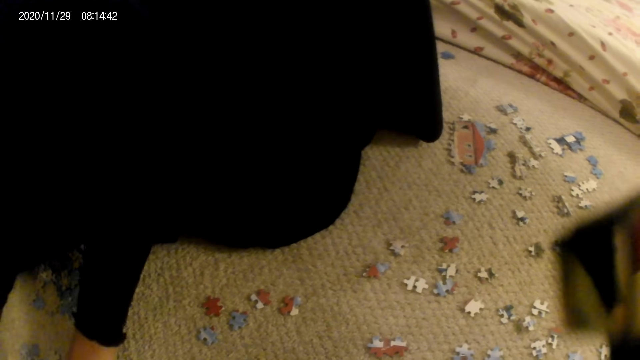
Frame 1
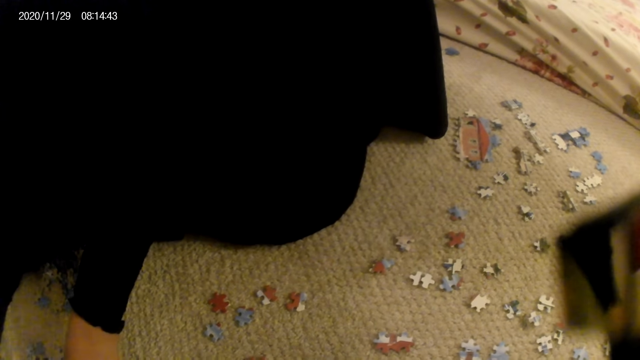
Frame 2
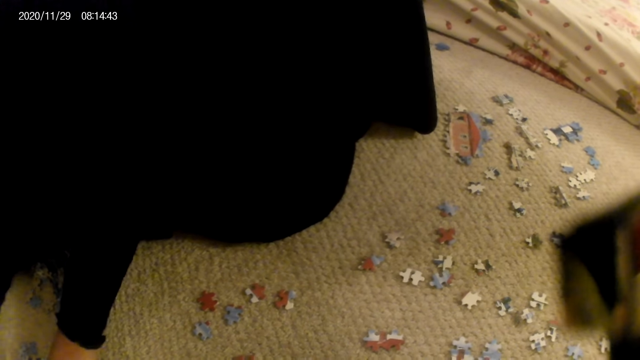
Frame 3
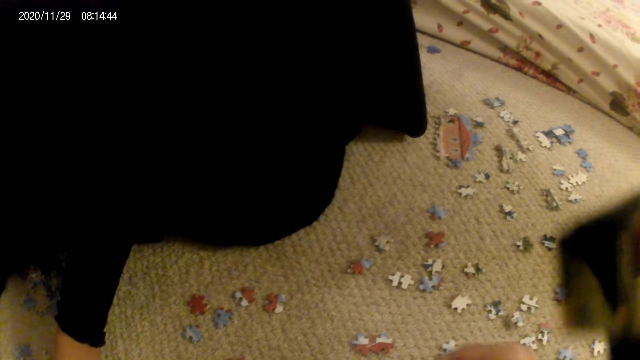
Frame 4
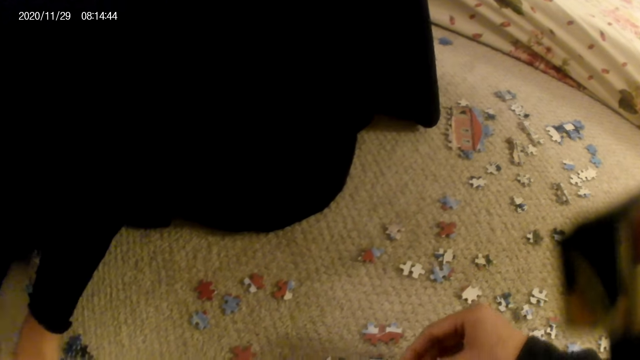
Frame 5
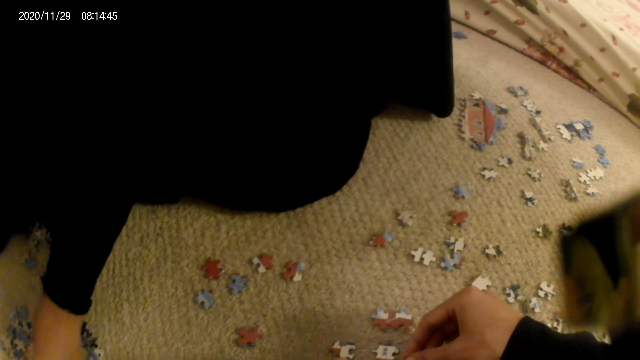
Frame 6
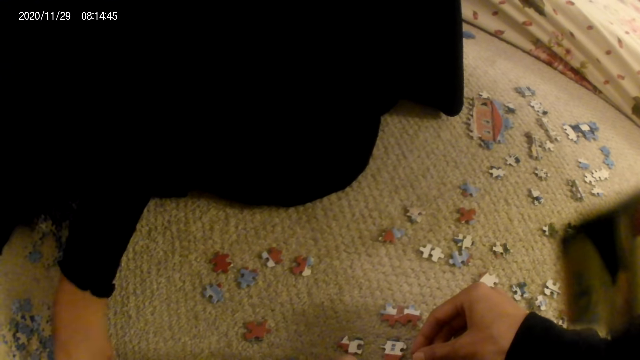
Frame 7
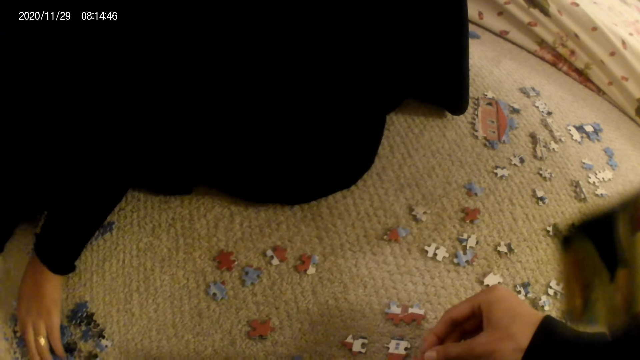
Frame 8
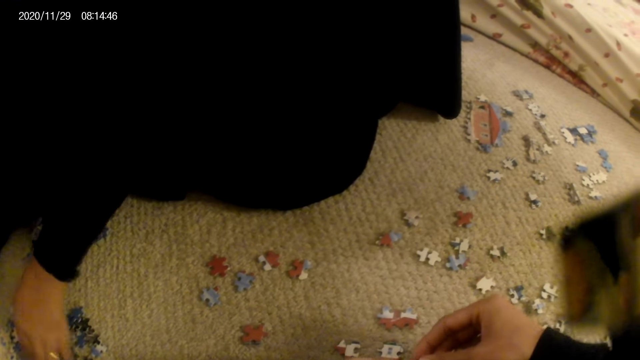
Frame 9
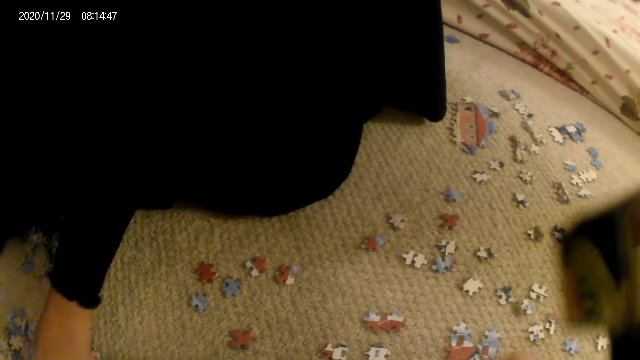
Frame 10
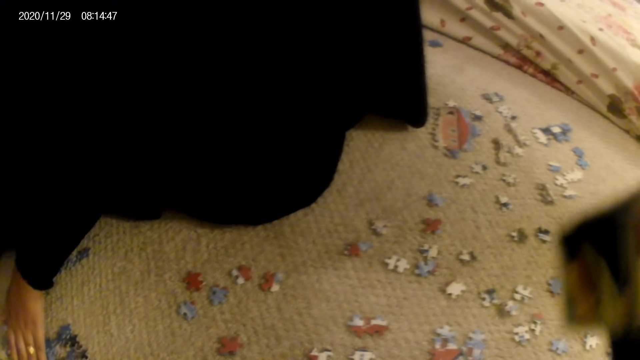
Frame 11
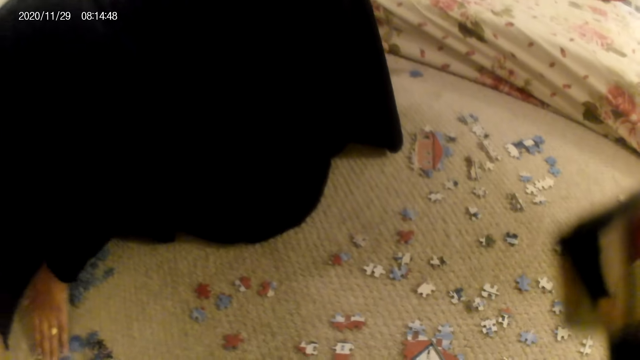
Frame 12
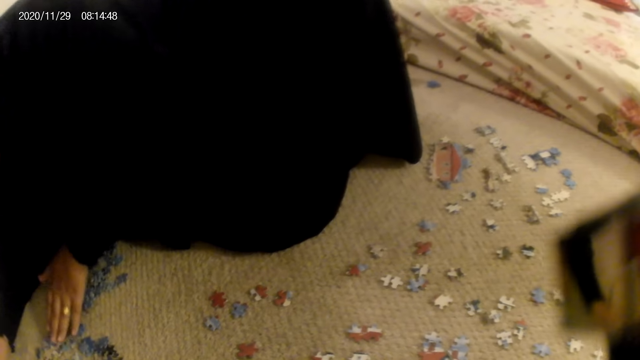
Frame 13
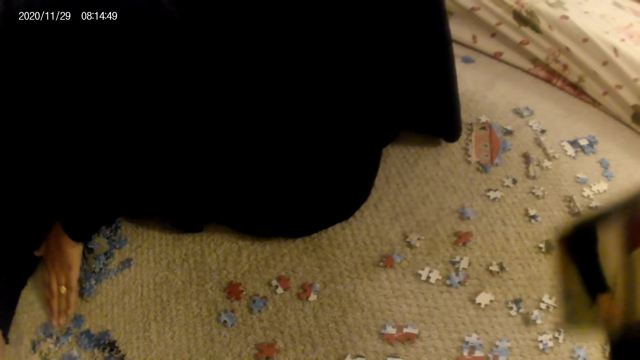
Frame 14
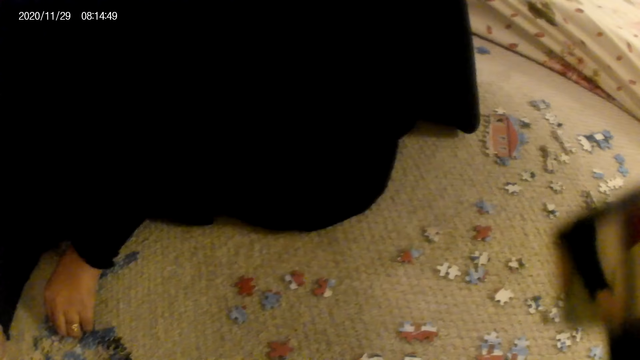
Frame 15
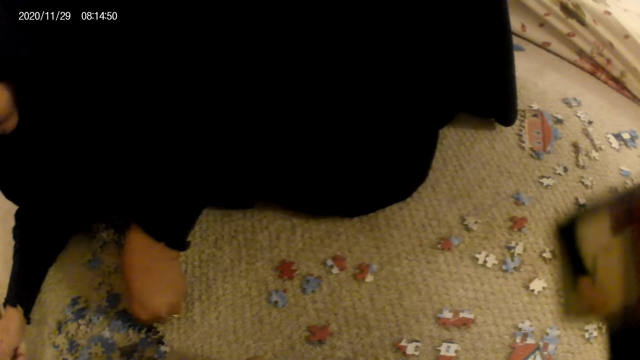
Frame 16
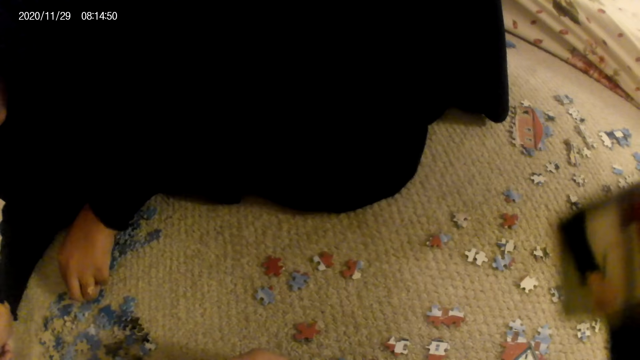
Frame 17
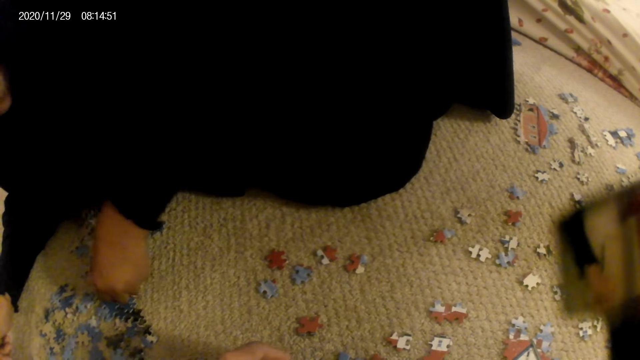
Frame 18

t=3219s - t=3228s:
The camera wearer picks up a puzzle piece.

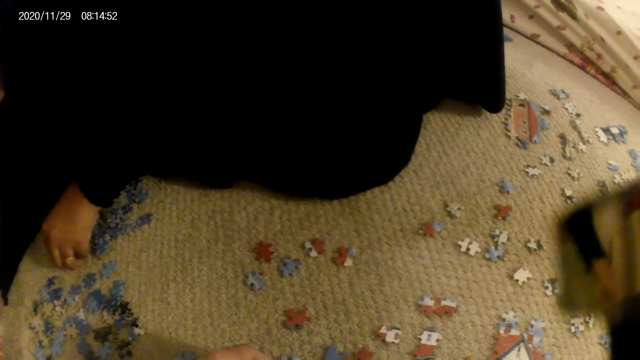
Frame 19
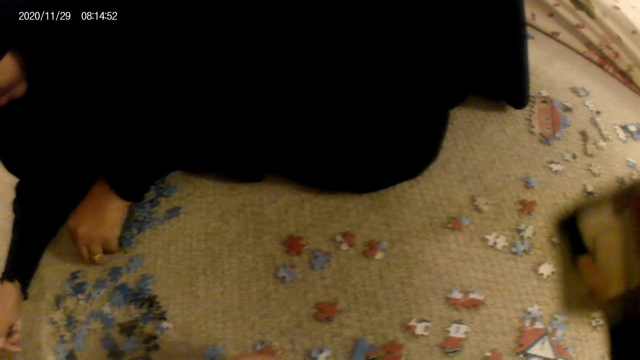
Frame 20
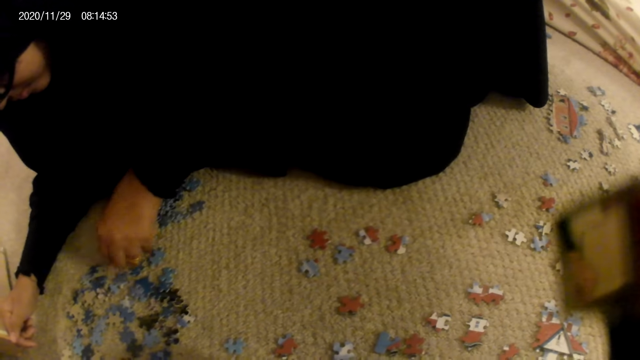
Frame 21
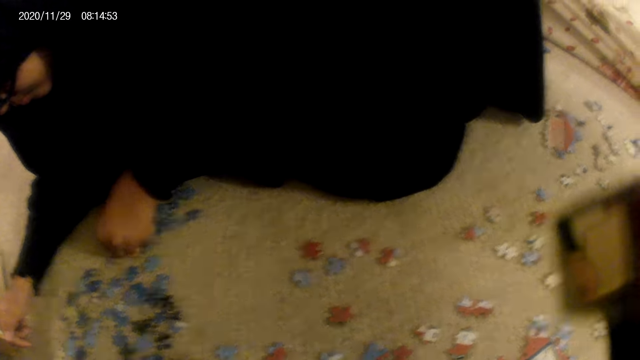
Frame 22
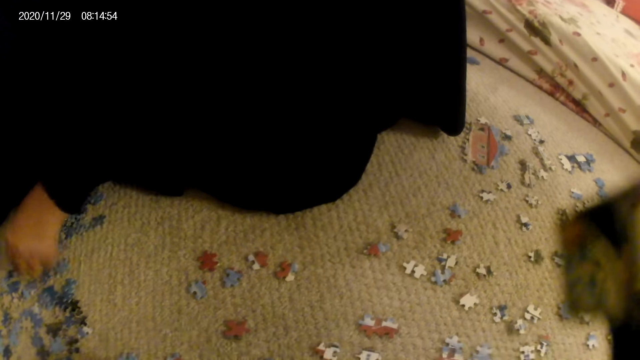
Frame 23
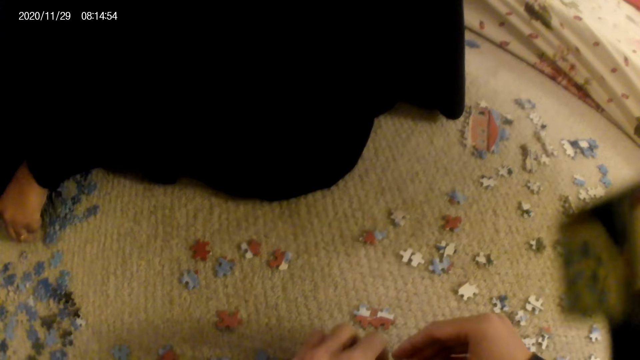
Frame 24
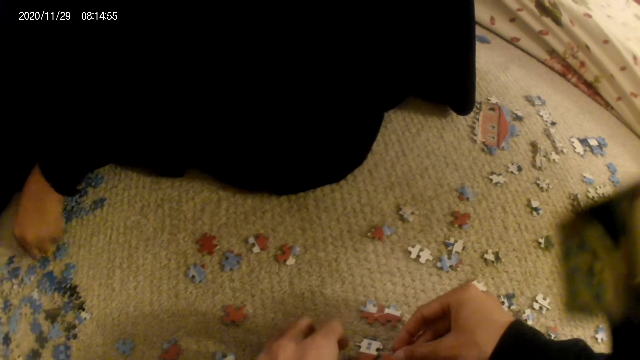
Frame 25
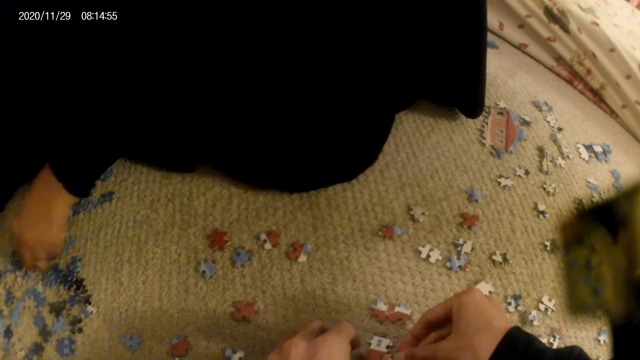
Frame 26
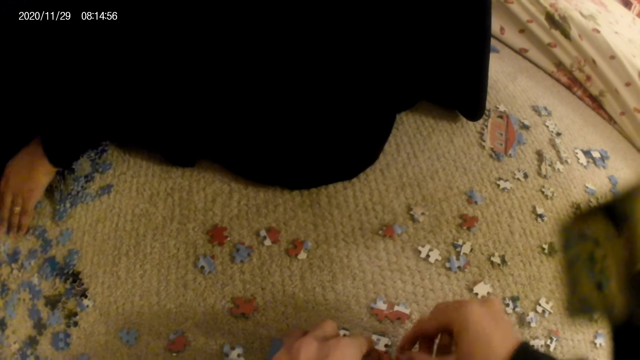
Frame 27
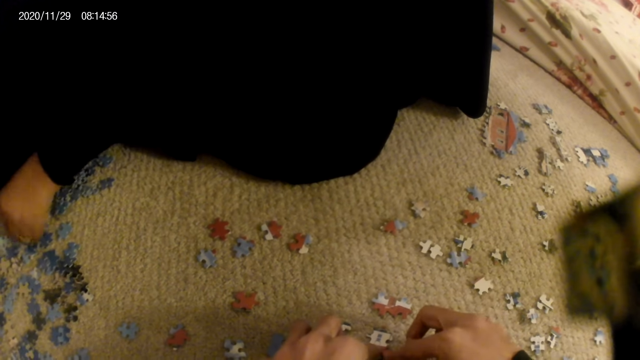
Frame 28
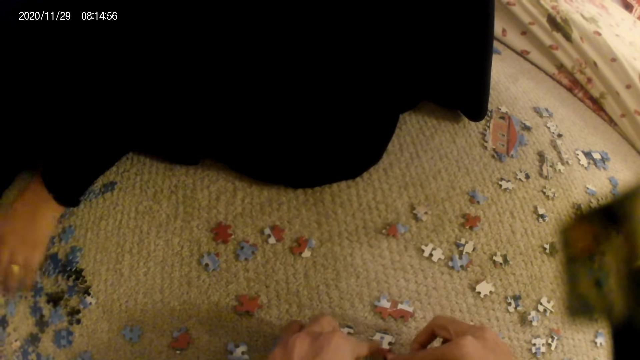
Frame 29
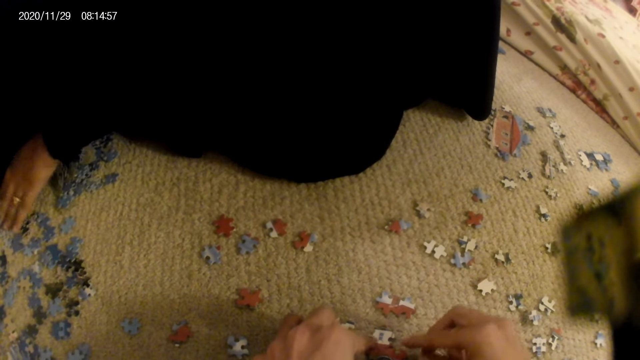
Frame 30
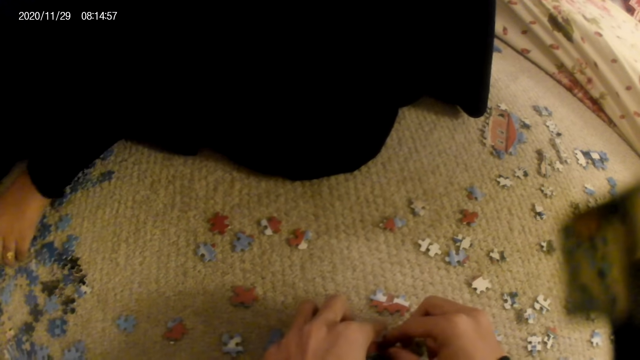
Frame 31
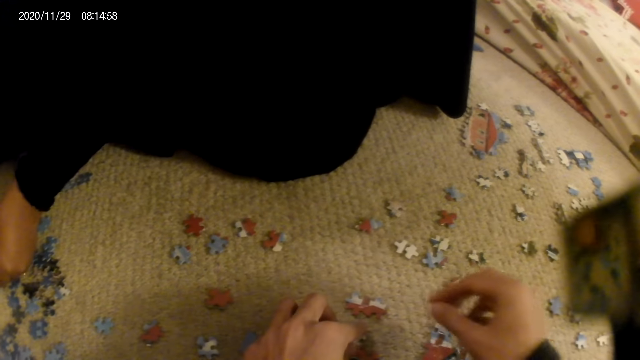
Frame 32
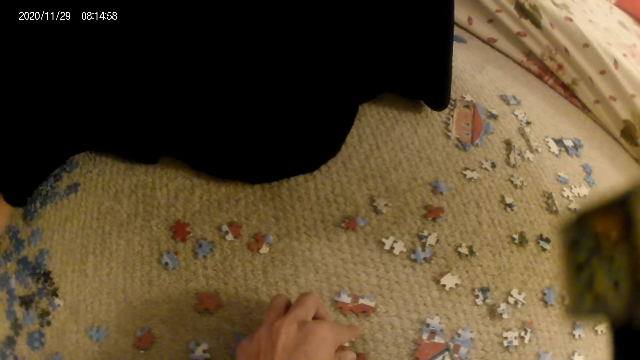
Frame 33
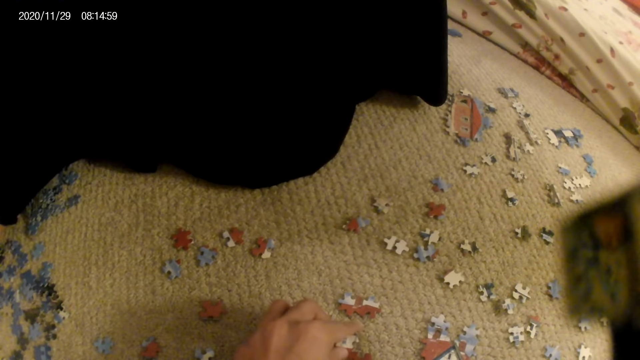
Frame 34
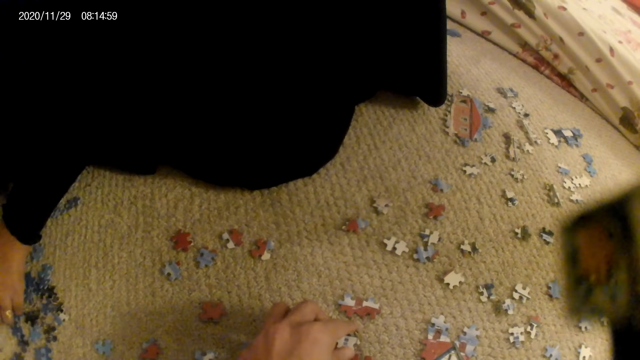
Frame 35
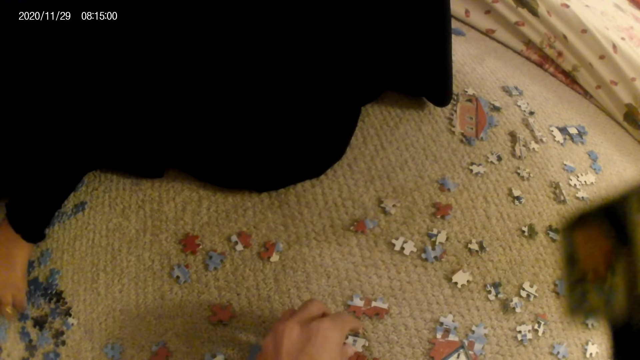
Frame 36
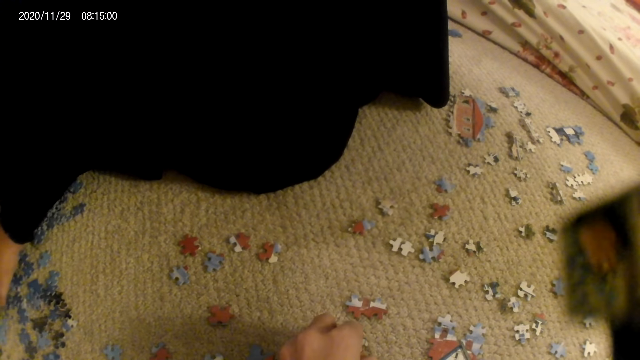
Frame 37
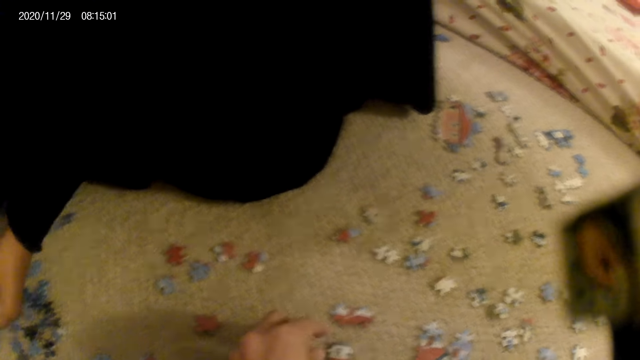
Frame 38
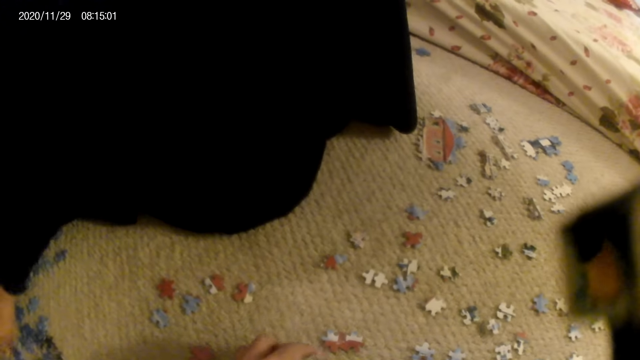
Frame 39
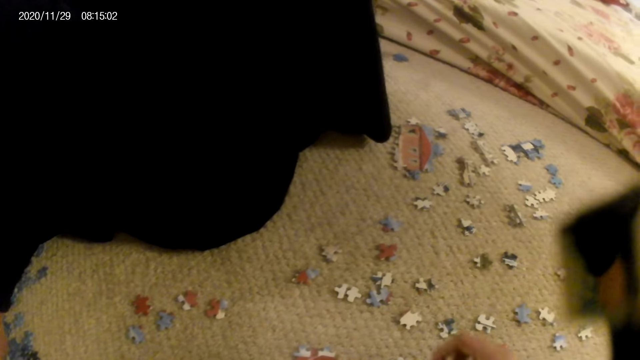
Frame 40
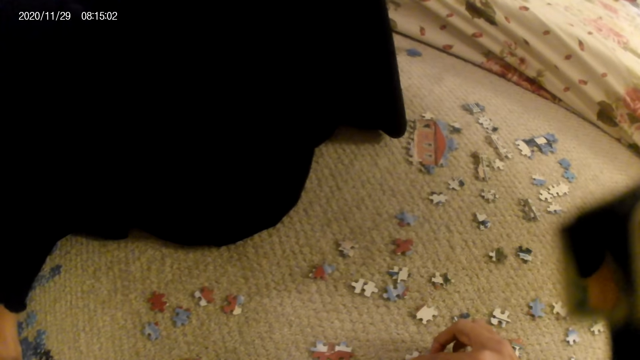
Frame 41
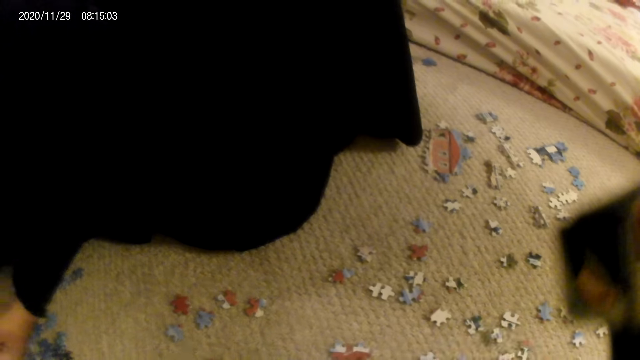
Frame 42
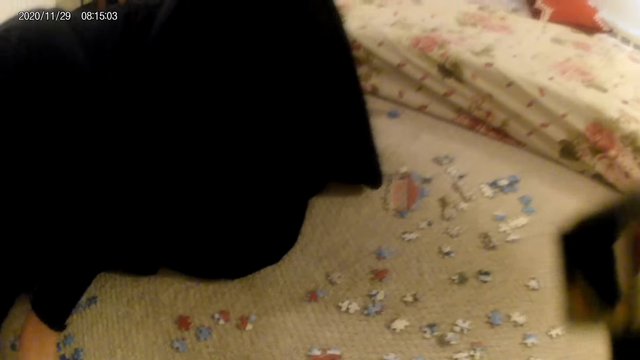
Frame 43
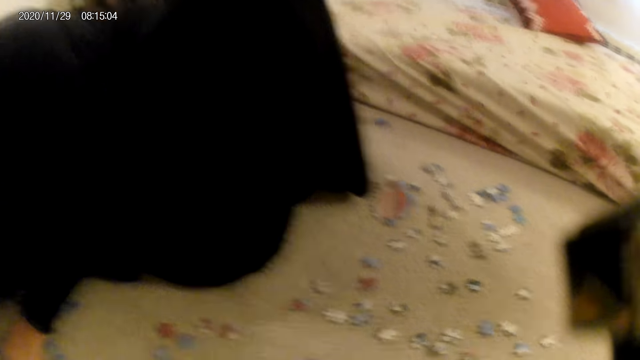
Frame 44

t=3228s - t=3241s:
The camera wearer joins puzzle pieces.
